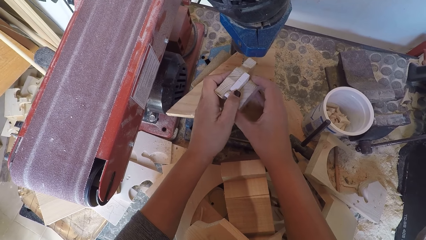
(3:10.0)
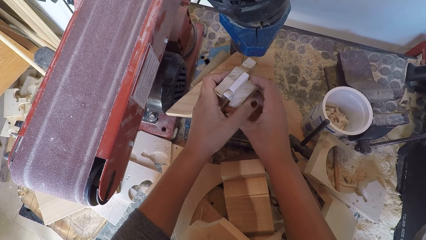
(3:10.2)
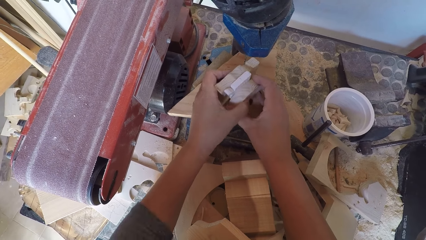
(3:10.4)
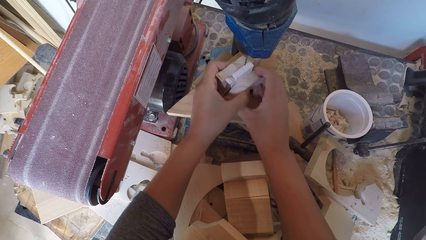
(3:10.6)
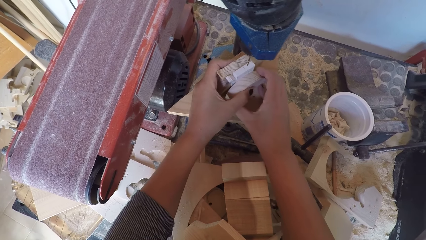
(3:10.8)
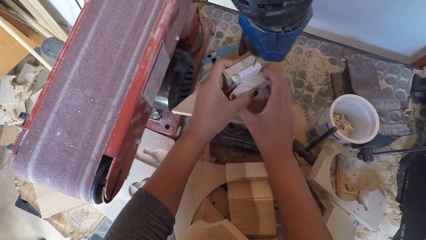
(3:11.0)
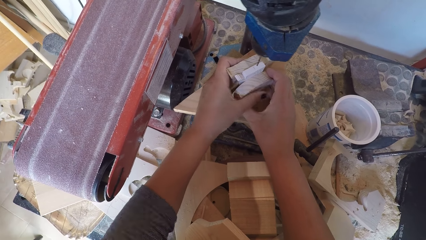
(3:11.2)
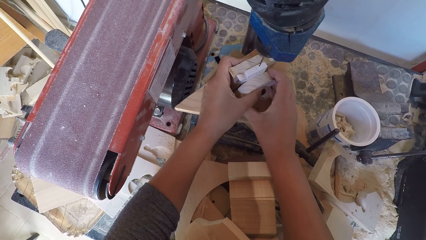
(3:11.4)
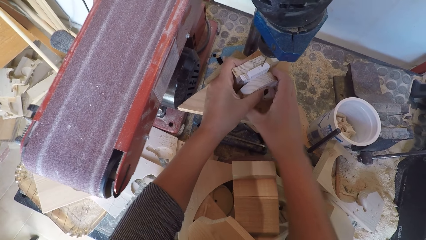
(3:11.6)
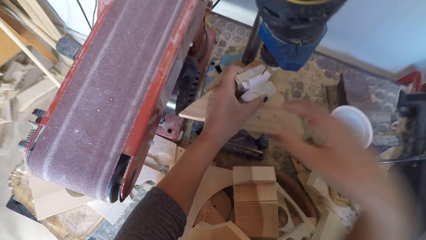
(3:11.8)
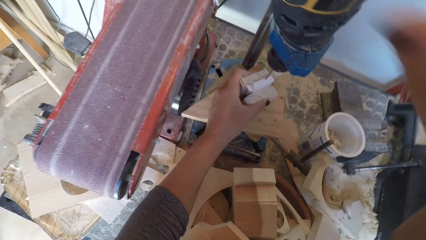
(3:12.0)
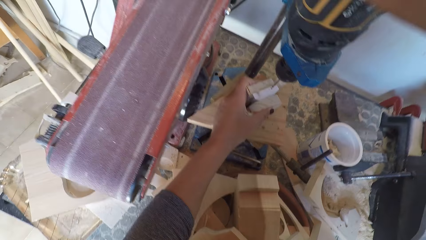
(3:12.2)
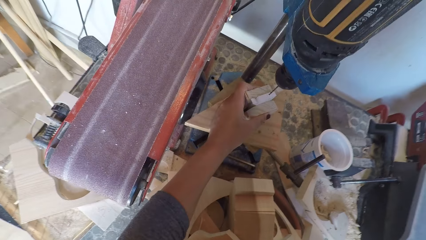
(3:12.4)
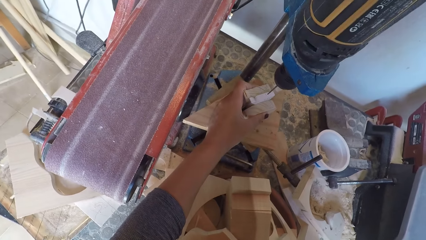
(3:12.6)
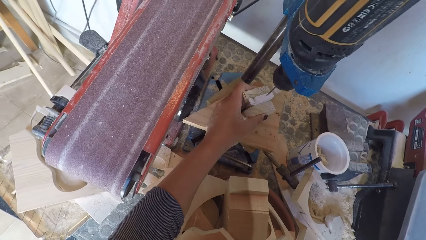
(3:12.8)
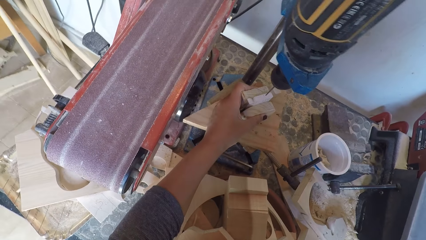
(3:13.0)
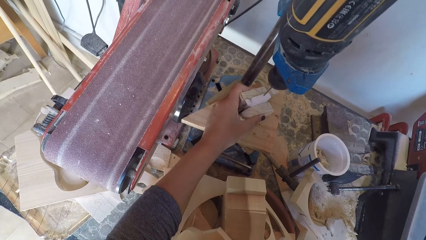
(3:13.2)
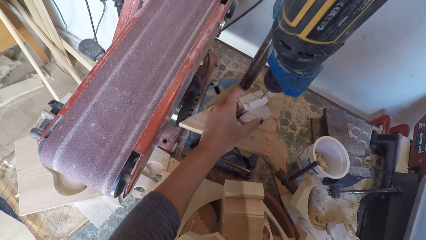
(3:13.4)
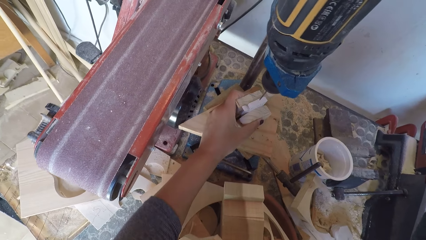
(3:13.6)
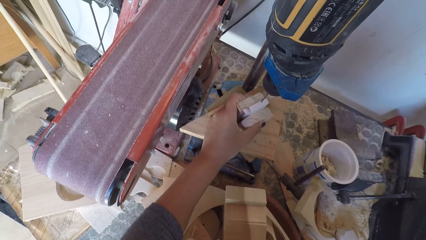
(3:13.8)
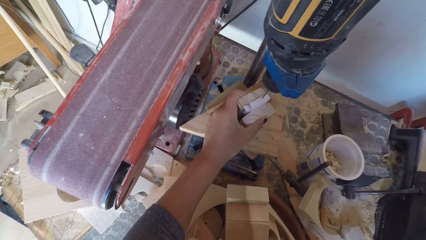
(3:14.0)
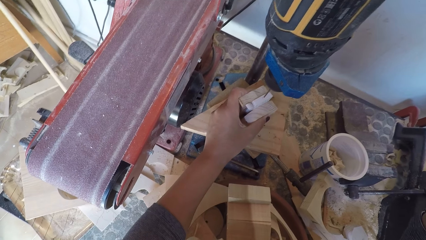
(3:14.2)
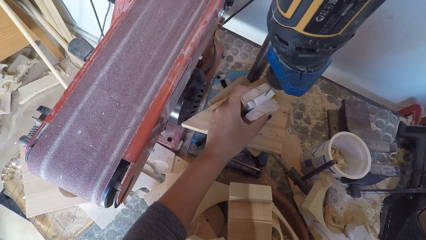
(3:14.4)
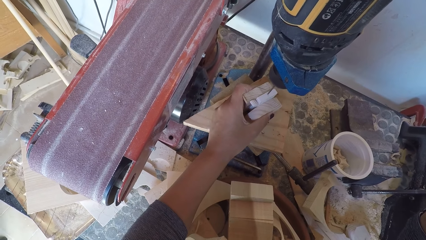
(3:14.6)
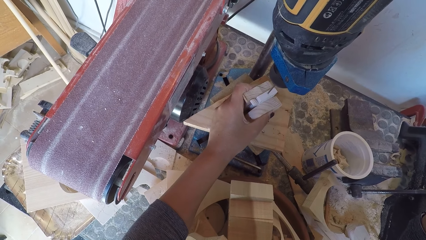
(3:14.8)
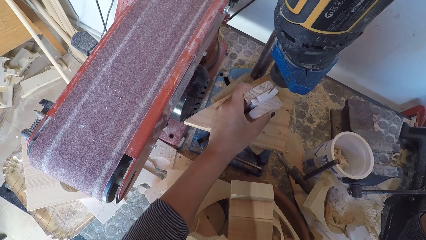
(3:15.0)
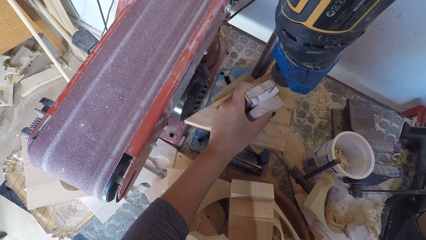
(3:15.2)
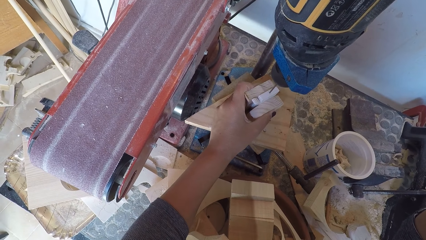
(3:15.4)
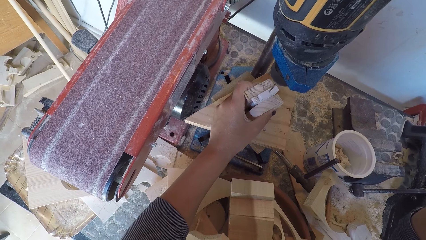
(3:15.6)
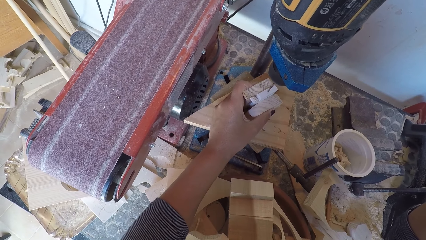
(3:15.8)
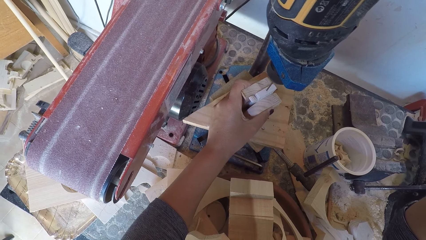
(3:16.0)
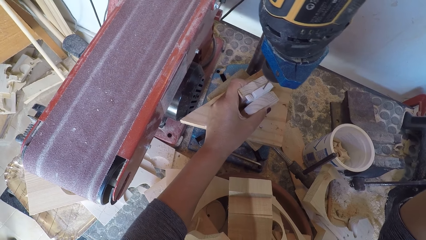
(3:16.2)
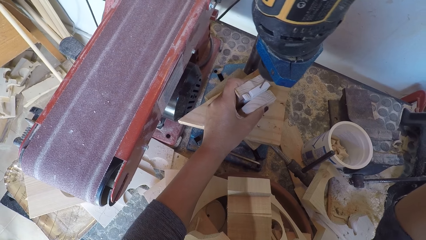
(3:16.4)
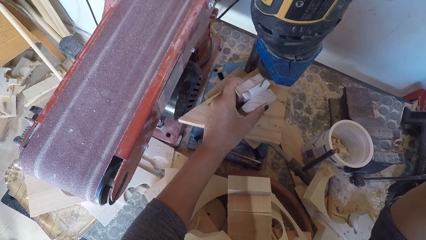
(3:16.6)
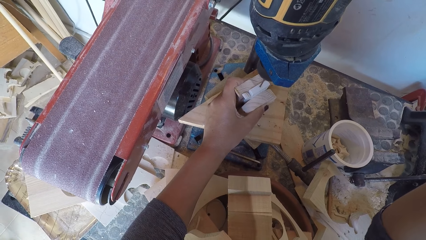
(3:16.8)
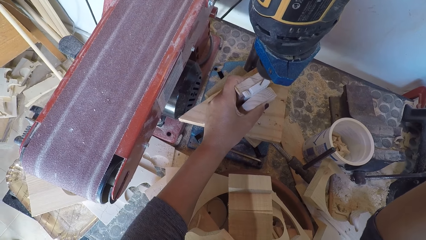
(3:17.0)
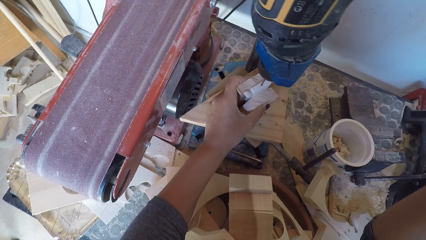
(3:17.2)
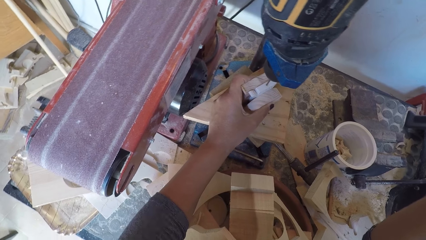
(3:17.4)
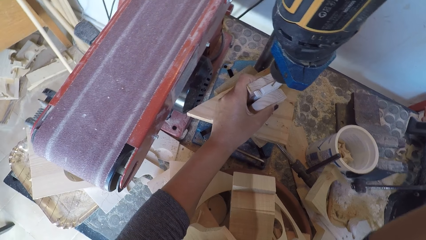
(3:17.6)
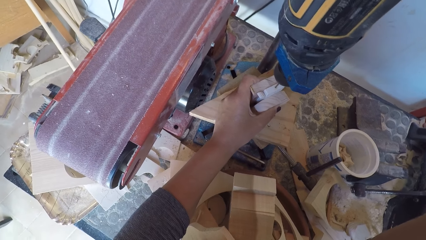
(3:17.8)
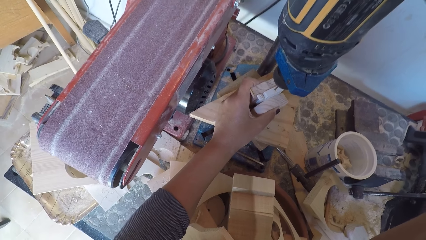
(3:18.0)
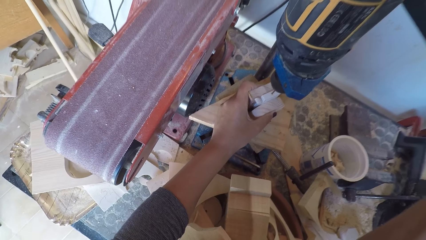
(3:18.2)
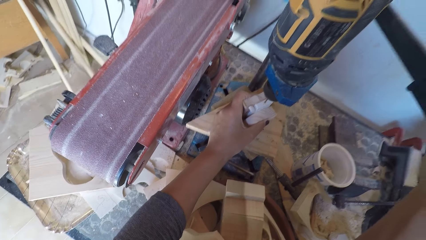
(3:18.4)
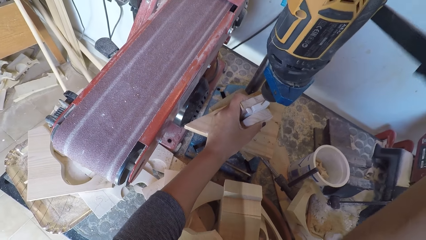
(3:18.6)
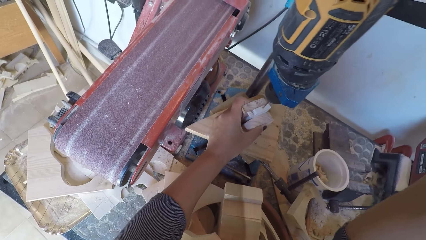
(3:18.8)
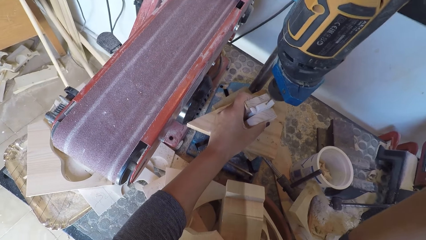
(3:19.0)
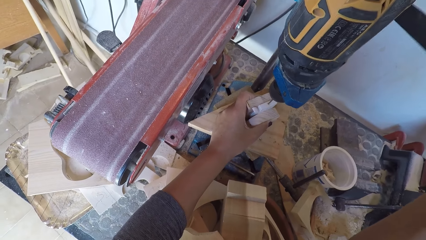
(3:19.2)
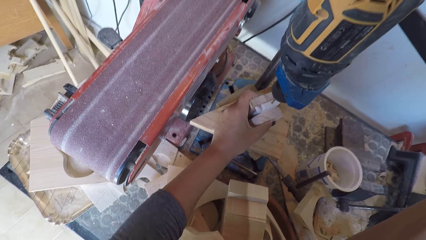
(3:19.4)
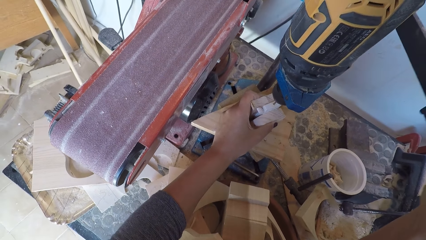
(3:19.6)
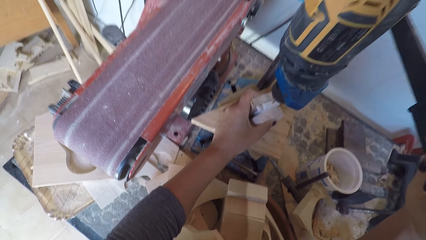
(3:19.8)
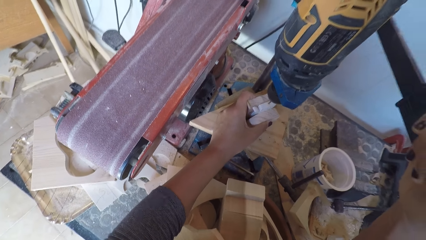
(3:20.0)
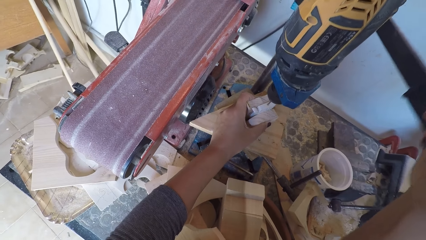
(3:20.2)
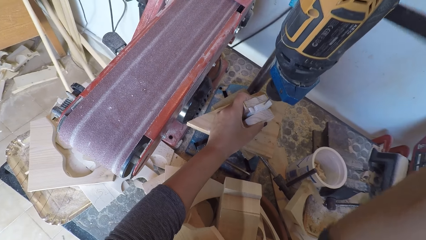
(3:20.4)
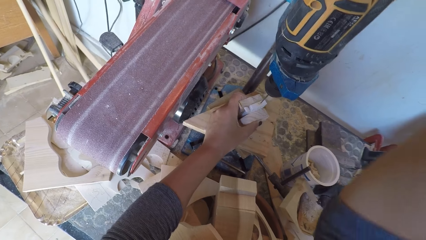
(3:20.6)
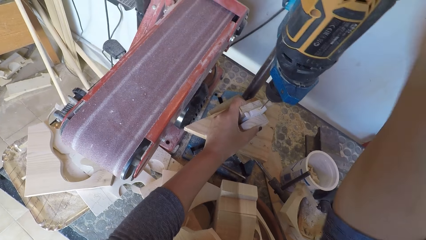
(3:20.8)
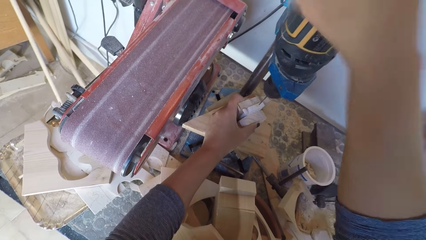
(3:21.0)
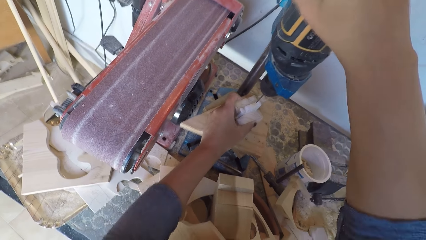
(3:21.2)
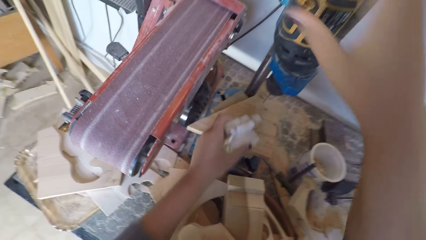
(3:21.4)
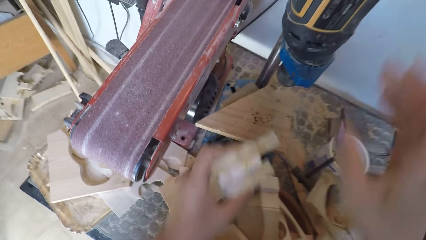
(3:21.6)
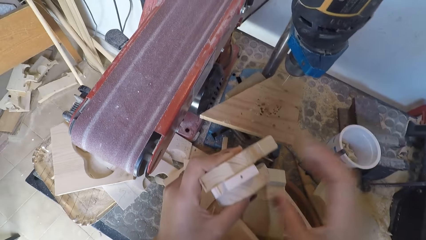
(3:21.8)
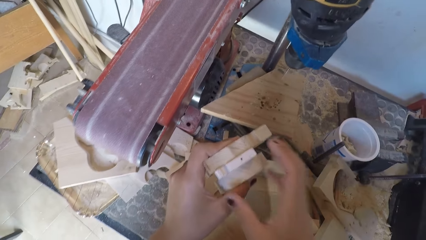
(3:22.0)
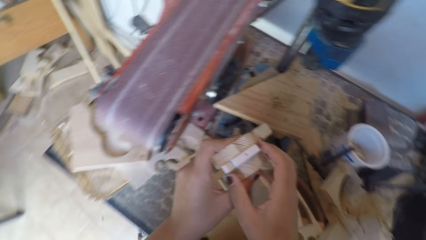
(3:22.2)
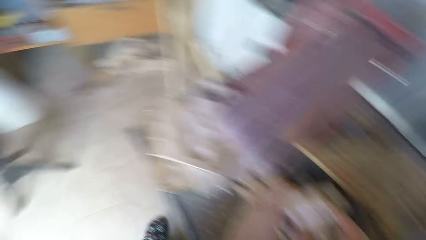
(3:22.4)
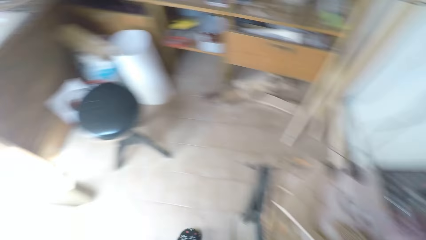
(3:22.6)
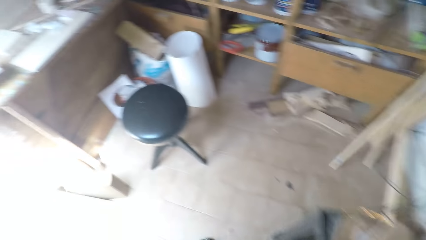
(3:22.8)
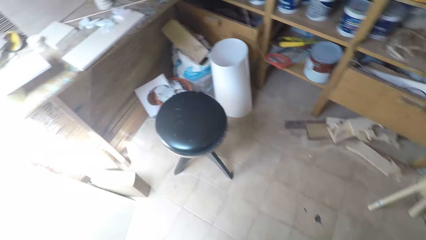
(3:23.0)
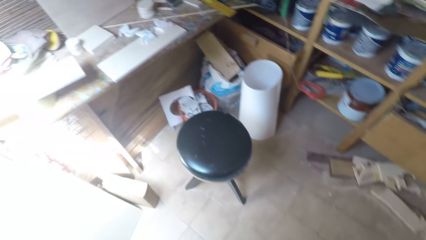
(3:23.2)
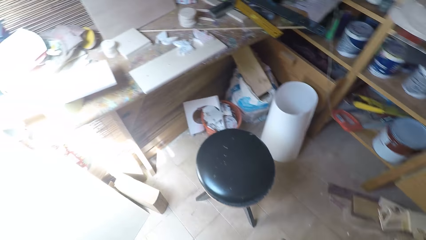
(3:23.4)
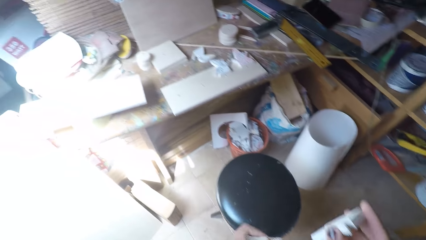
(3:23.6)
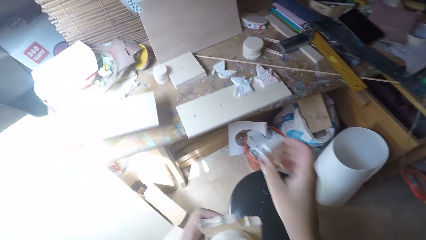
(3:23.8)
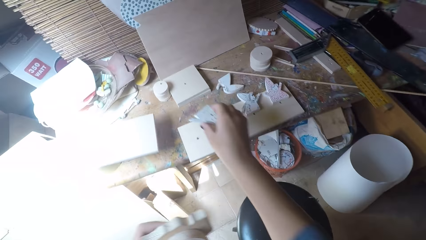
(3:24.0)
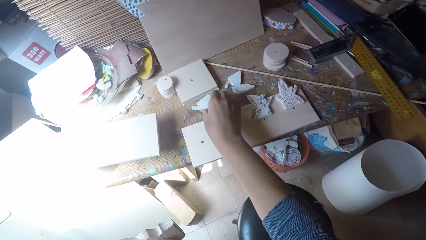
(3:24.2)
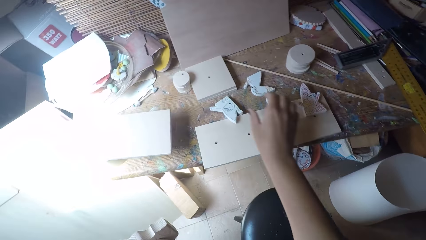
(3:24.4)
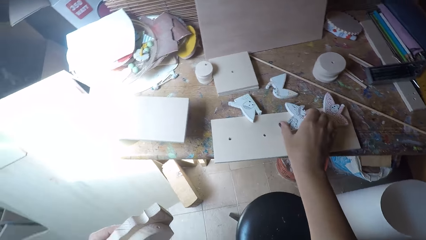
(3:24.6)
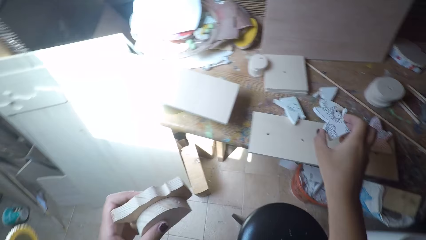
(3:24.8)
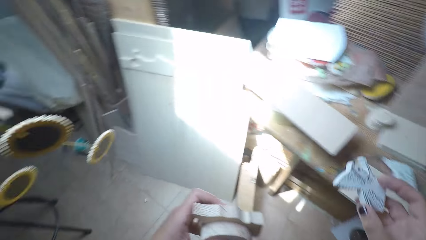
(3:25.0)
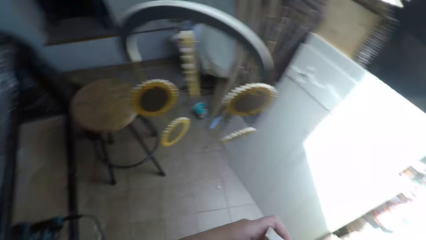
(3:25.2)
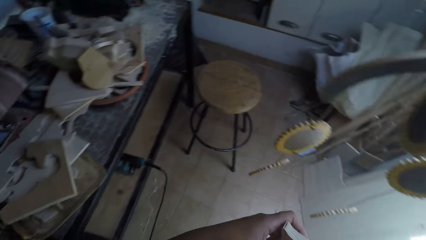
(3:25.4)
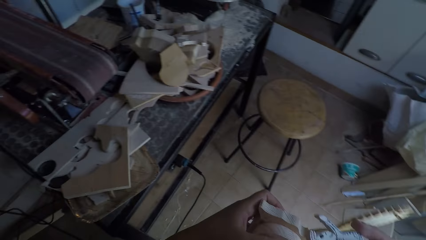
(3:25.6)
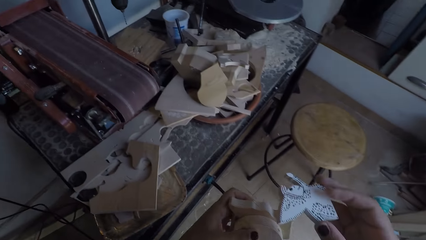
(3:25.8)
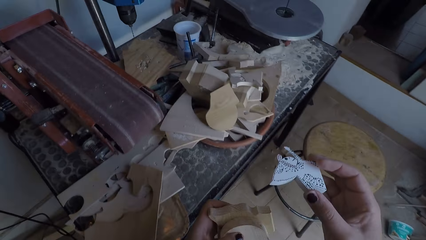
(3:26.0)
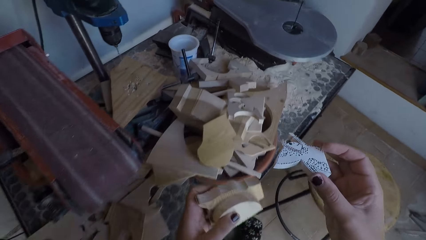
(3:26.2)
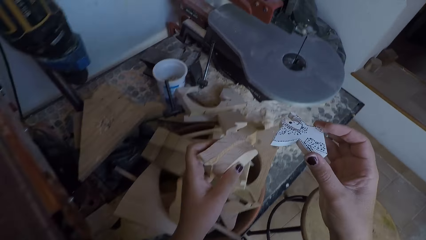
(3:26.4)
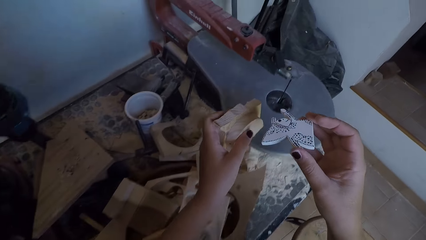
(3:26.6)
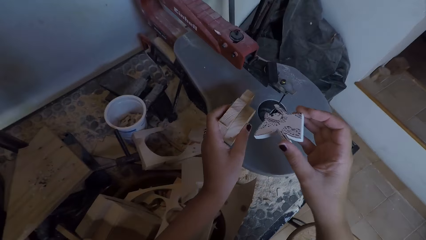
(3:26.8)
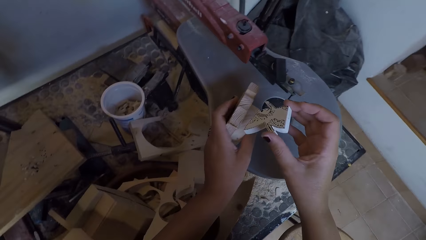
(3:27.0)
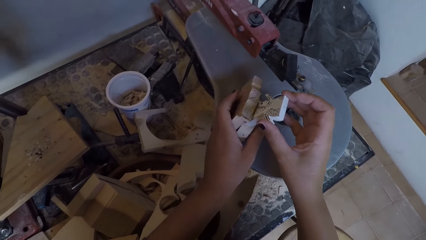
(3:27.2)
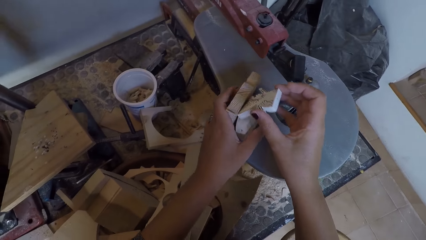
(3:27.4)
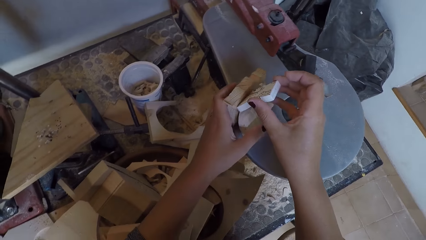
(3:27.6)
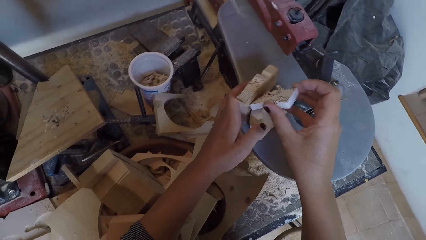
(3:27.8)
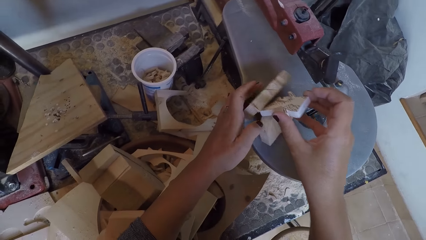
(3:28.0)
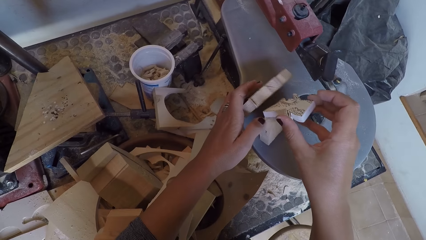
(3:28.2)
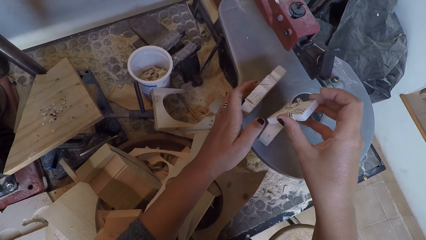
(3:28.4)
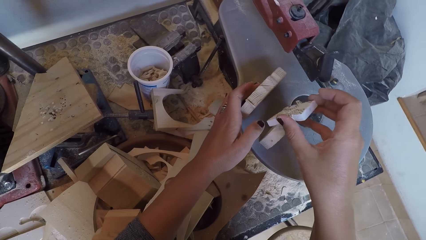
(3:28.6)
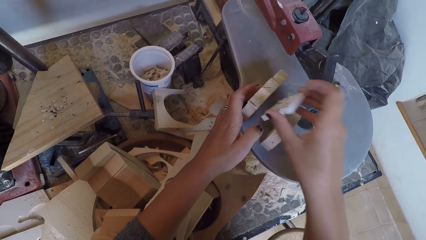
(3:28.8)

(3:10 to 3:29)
The camera wearer holds a drill. They switch on the drill machine. They drill the wood ornaments. They hold the pieces of wood carvings, turn around and walk around. They drop the wood ornament on the work bench. They pick a wood carving or wood ornament on the piece of wood. They turn around. They hold the piece of wood carving. They place the wood ornaments in between two woods.
